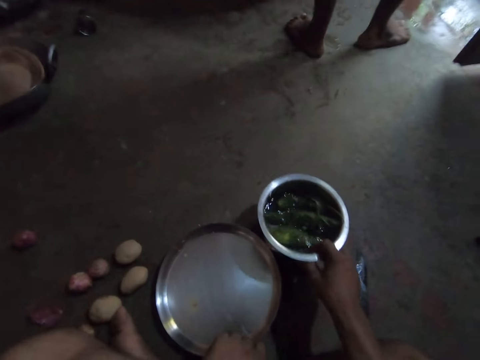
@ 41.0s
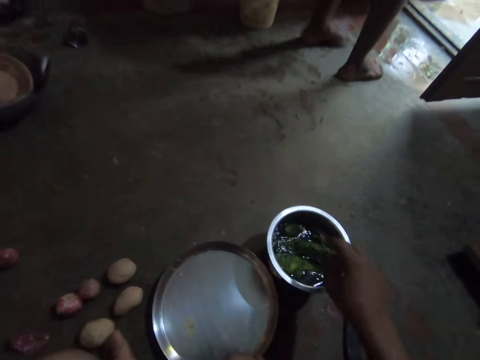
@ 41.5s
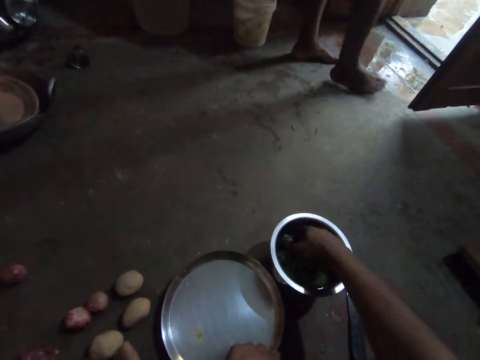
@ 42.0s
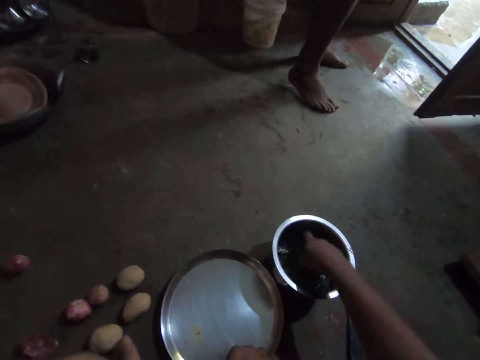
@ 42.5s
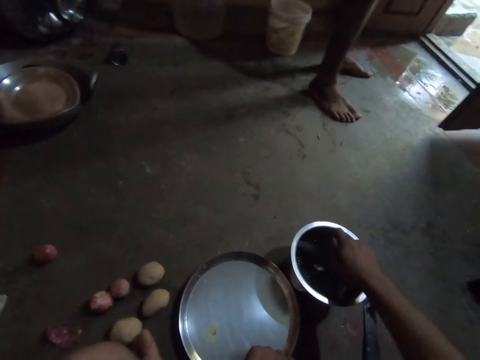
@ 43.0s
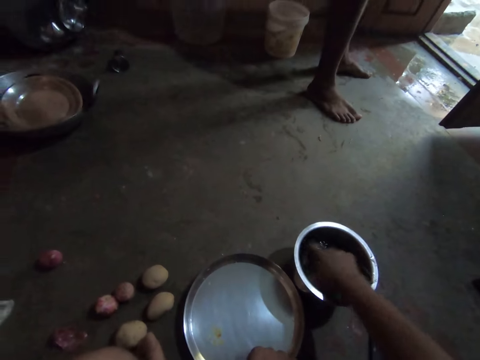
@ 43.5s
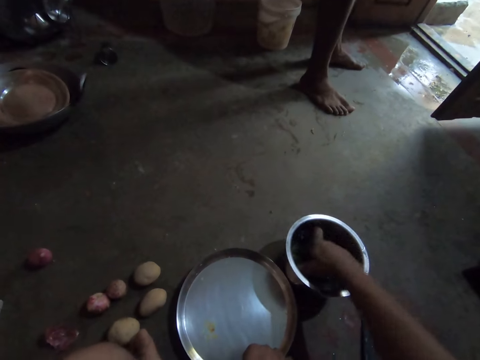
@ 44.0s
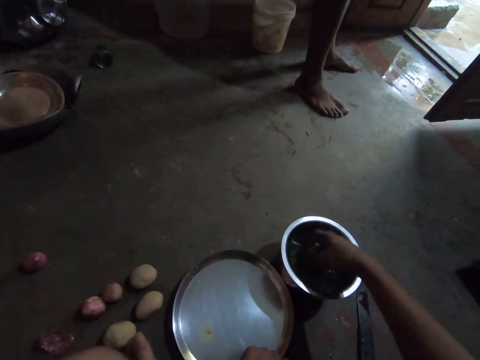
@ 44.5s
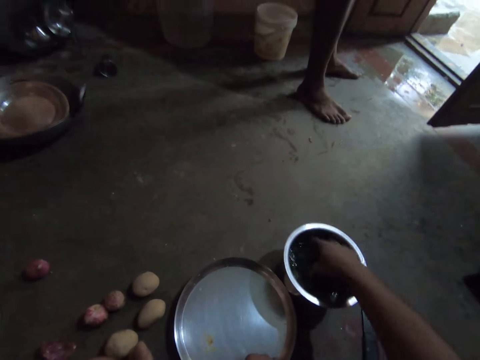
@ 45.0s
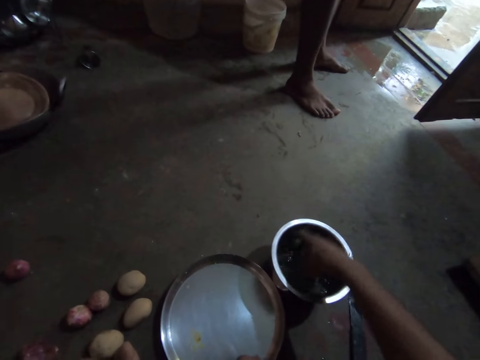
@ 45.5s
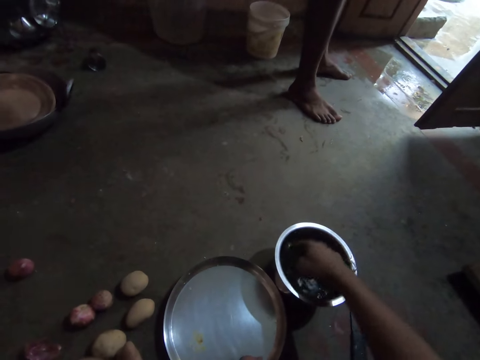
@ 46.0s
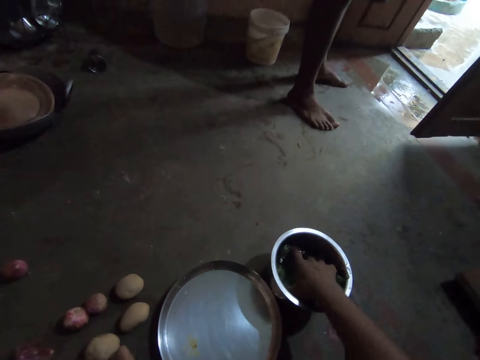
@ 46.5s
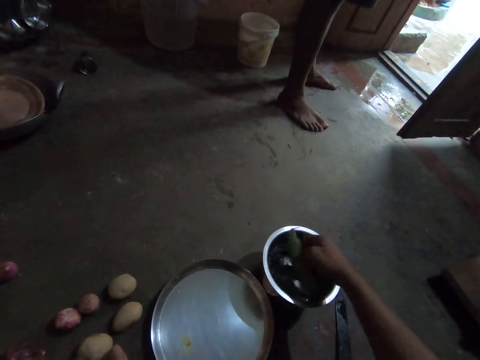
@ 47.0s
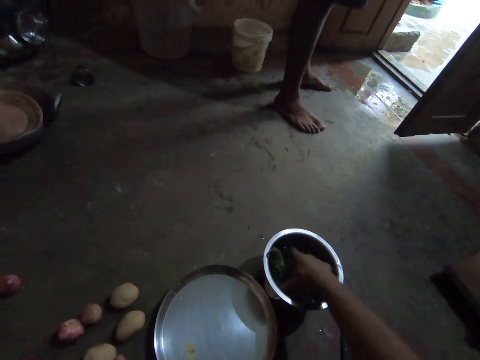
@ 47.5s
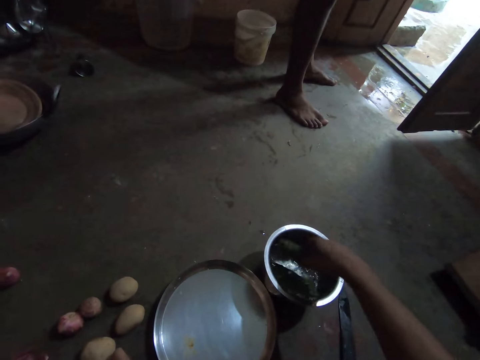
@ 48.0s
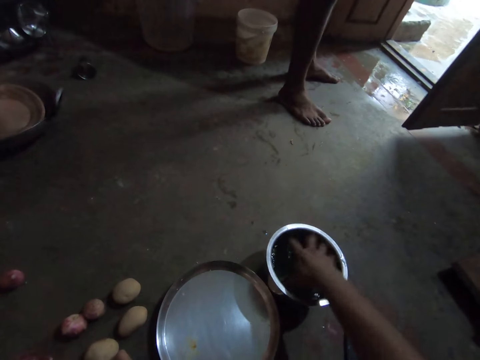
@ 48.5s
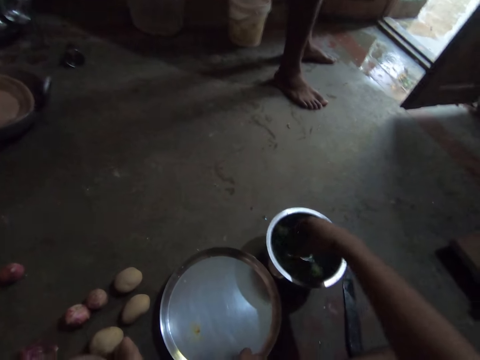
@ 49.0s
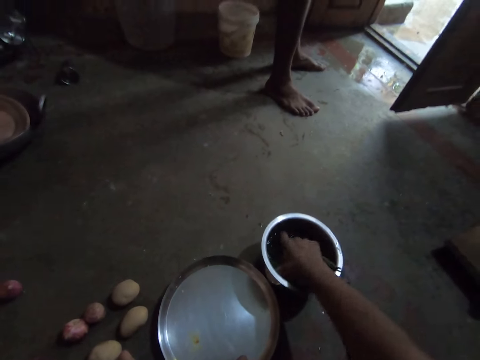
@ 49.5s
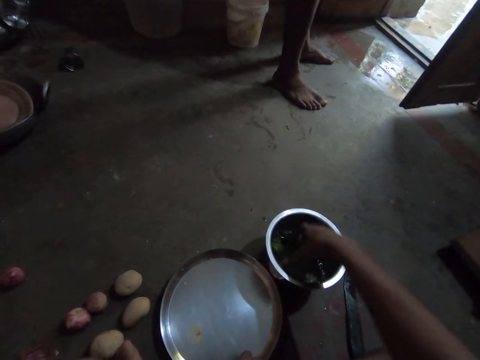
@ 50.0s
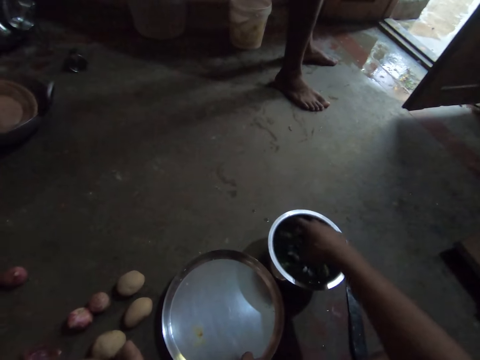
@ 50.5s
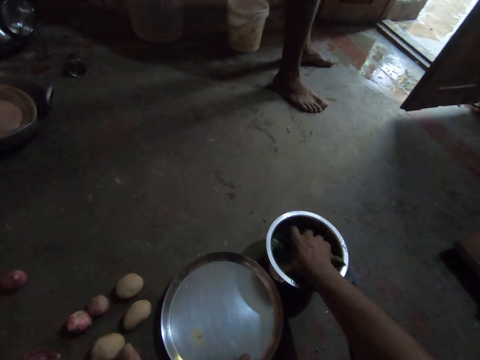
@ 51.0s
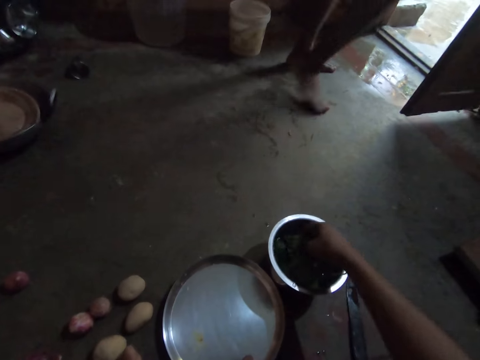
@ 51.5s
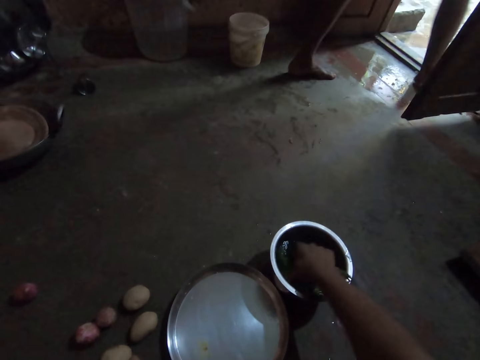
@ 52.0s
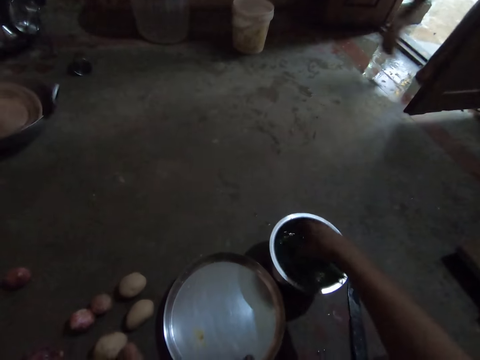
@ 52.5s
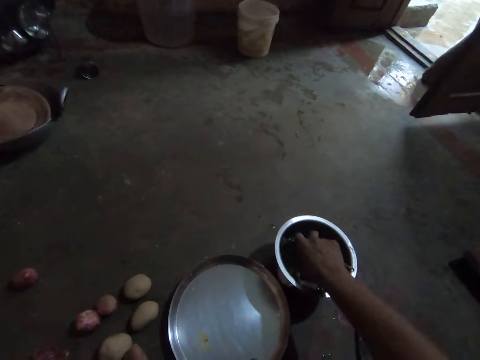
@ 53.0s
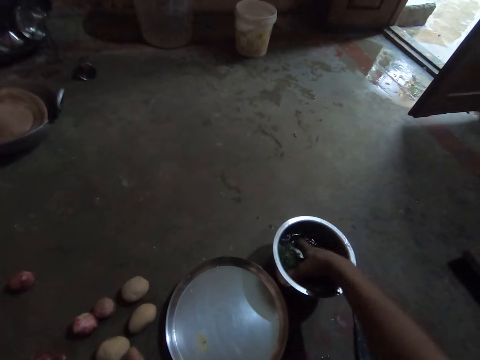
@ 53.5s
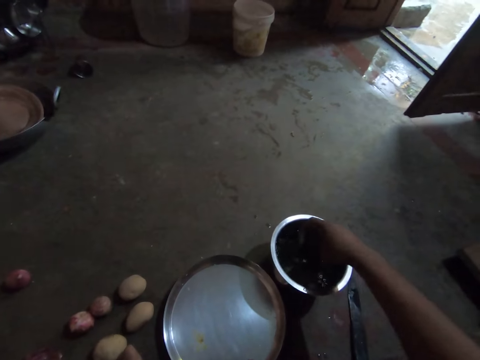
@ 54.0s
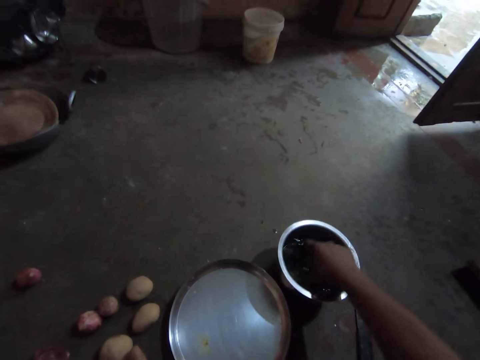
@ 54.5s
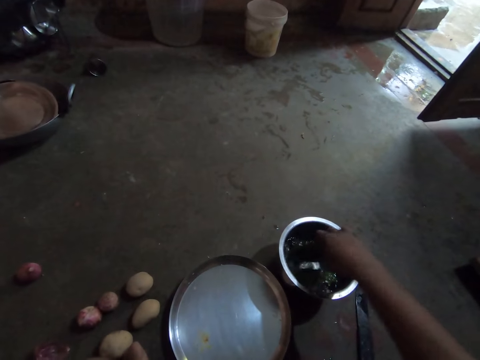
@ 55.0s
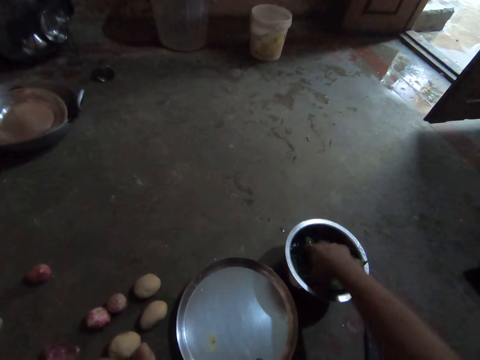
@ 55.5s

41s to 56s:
The camera wearer pulls the bowl. They wash the spices. They wash a cucumber.

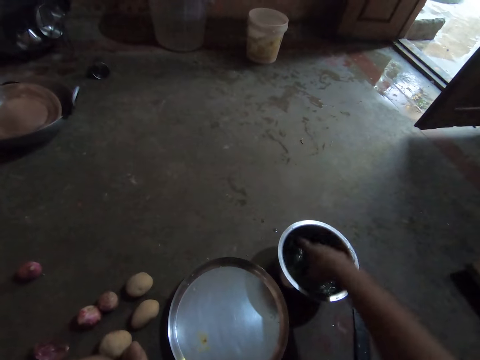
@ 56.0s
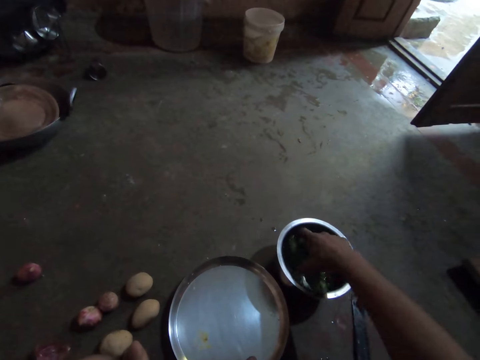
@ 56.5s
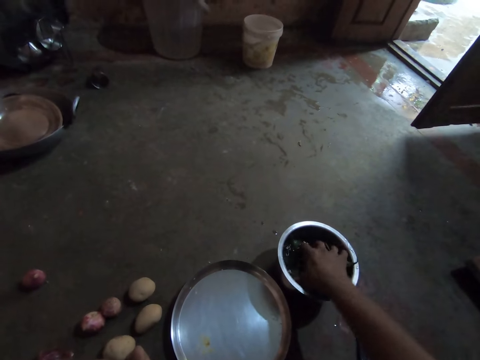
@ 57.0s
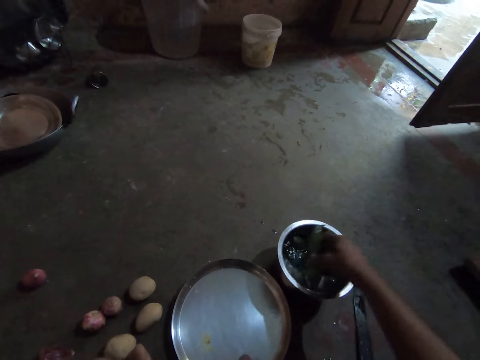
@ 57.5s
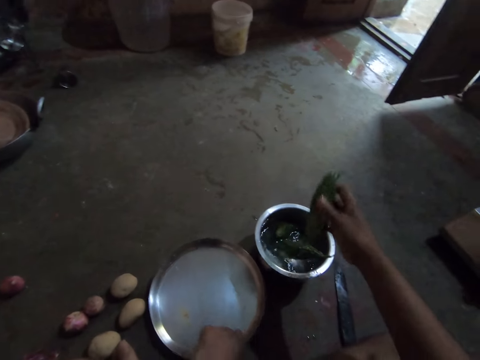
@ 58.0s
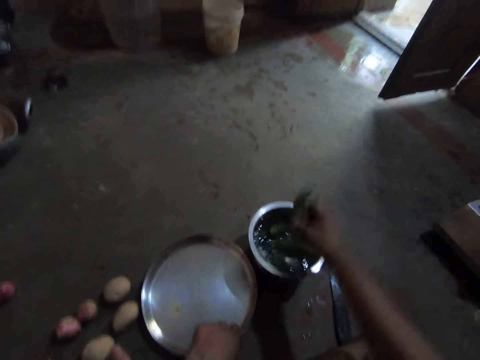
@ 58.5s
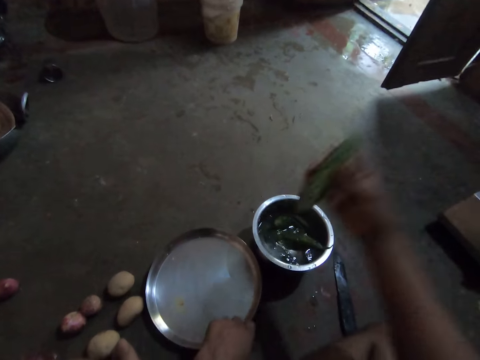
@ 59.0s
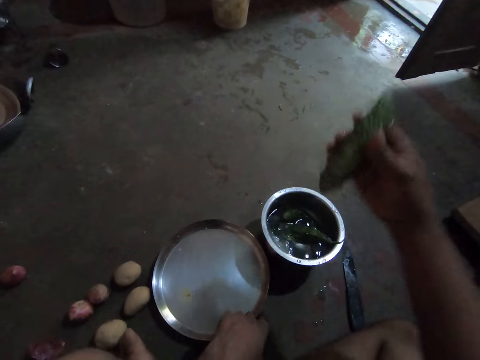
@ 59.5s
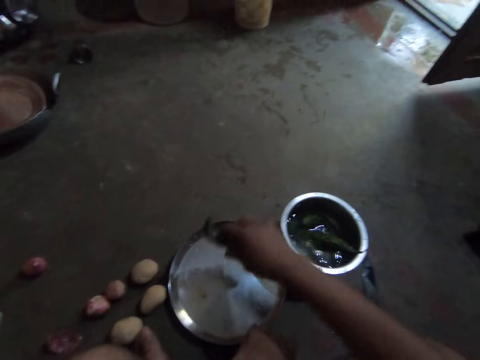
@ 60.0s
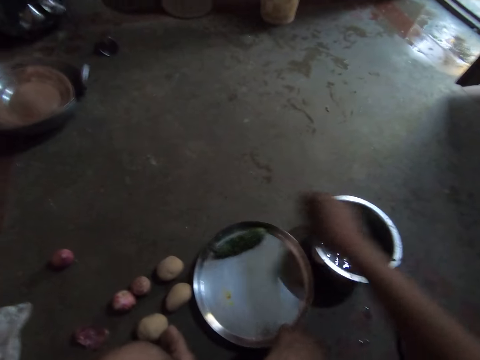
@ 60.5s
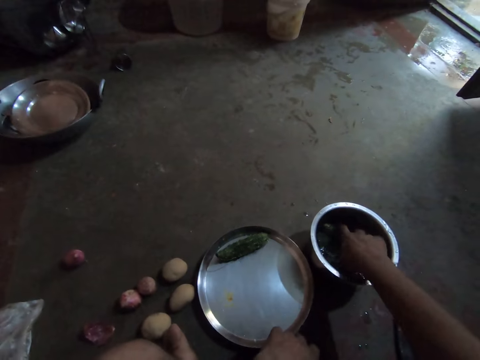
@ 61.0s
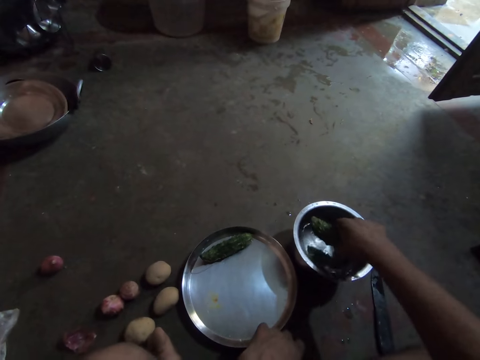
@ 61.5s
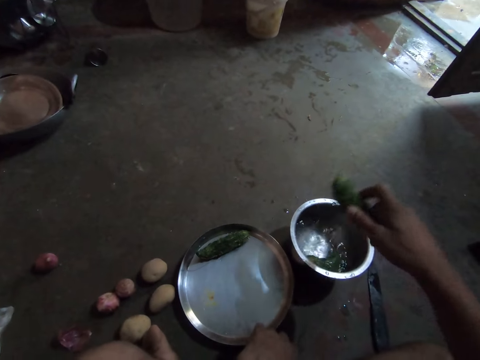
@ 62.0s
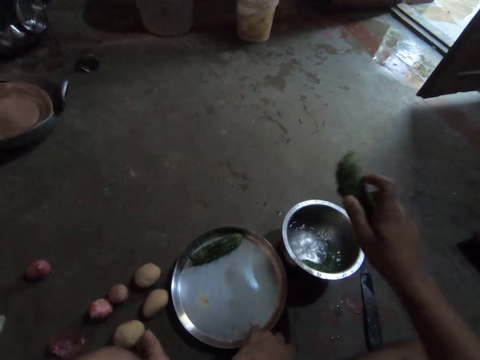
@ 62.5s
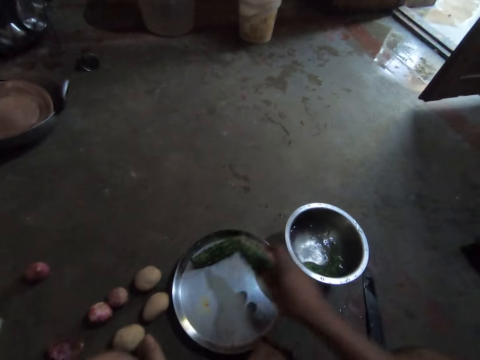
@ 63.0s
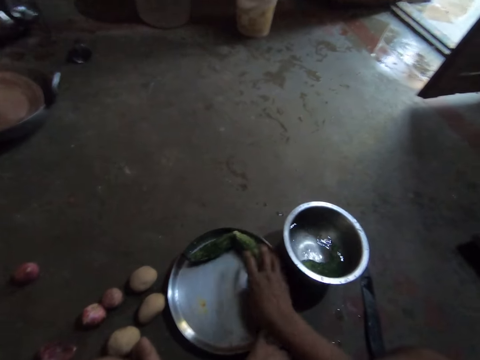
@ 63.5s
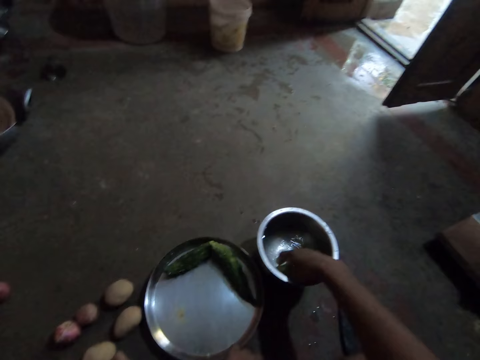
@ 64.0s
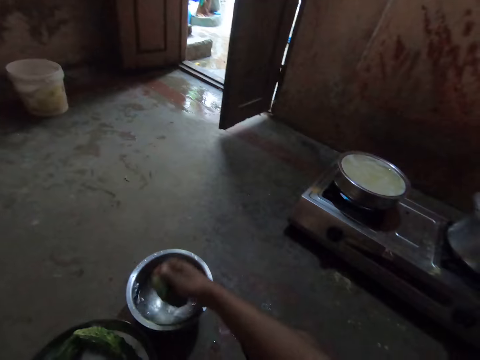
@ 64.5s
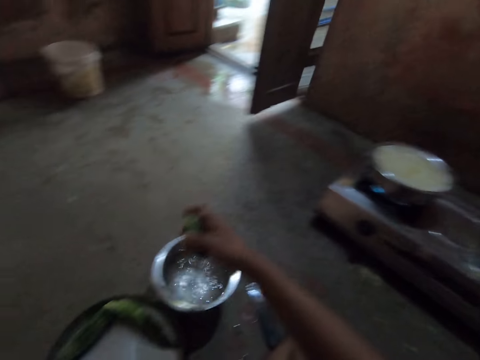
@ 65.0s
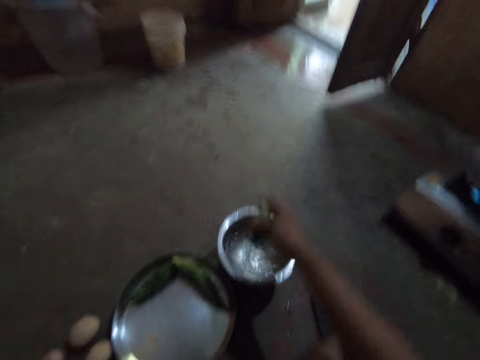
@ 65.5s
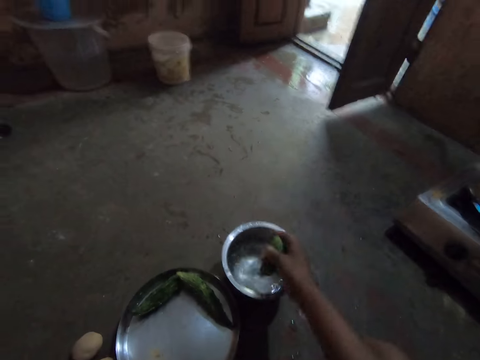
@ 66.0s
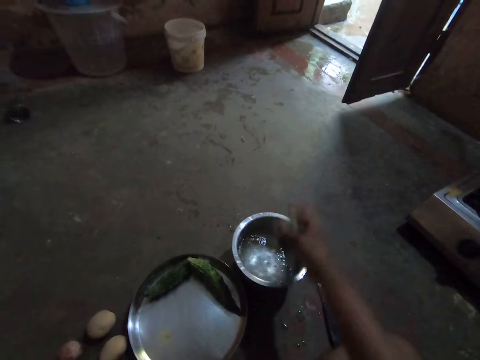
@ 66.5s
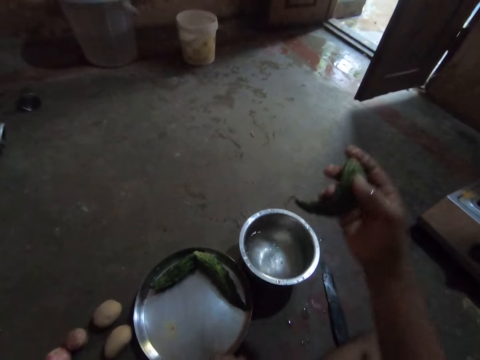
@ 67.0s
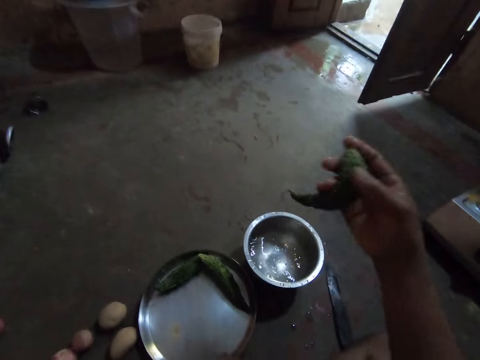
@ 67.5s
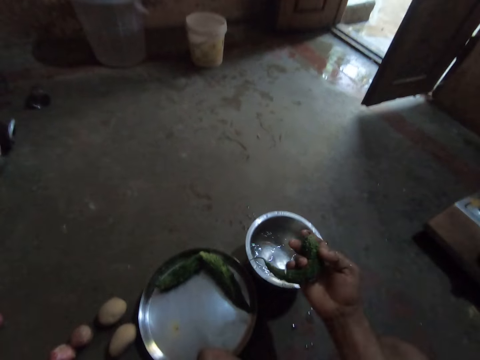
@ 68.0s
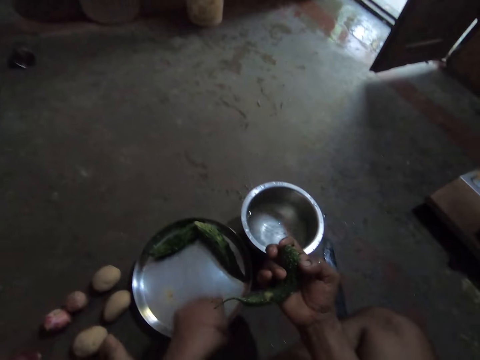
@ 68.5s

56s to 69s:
The camera wearer shakes the cucumber. They put the cucumber on a tray. They take another cucumber. They shake off water. They put the cucumber on the tray. They take spices. They shake off water from the spices.
